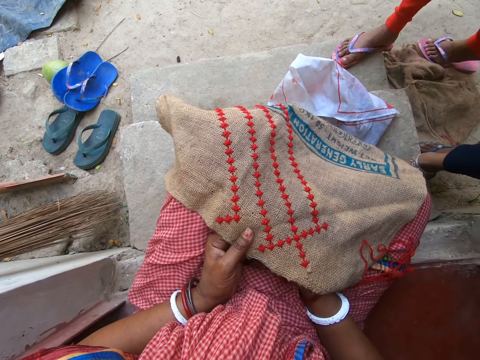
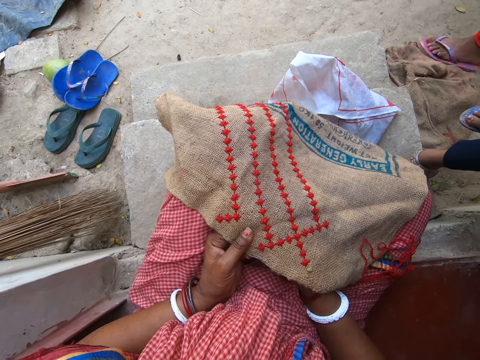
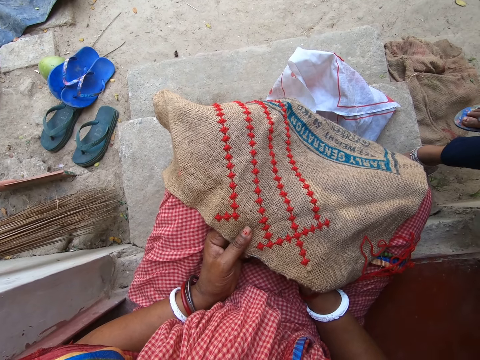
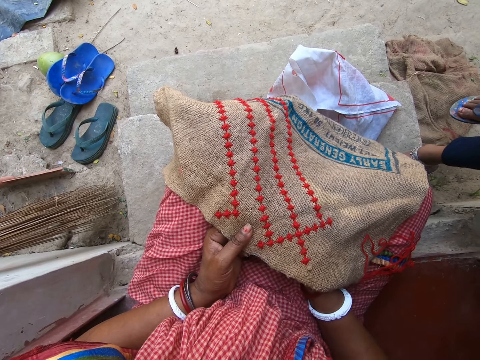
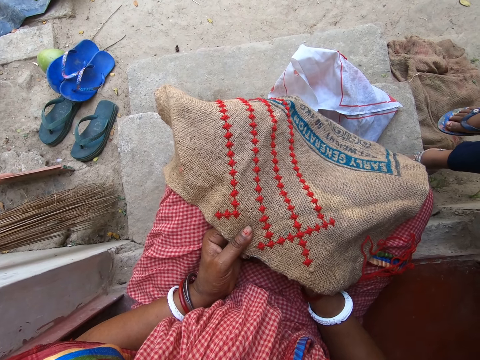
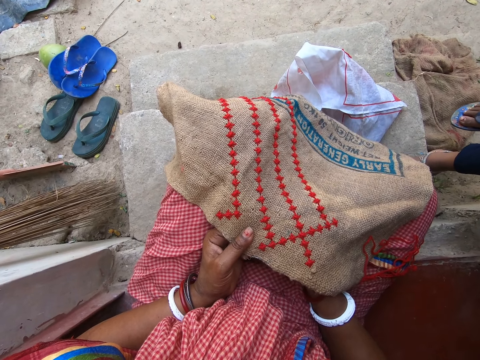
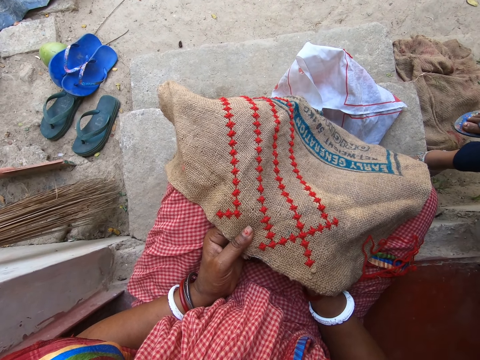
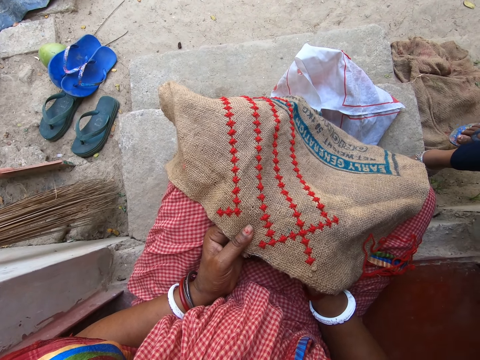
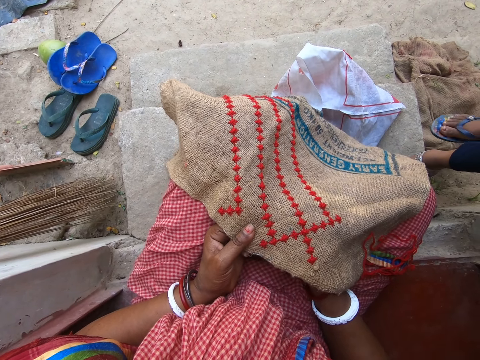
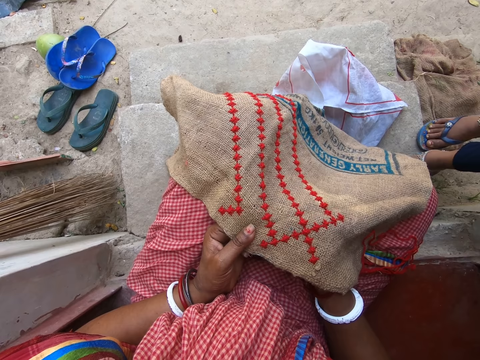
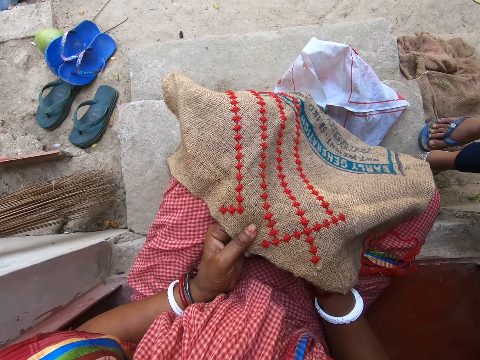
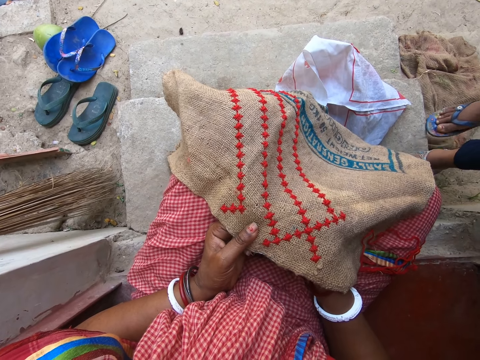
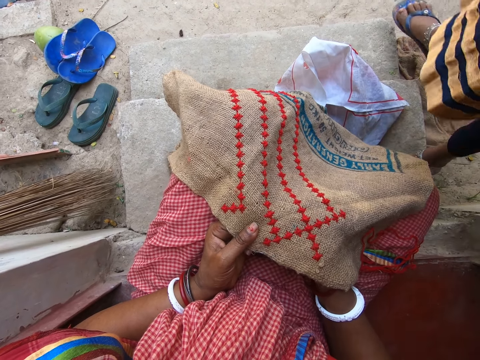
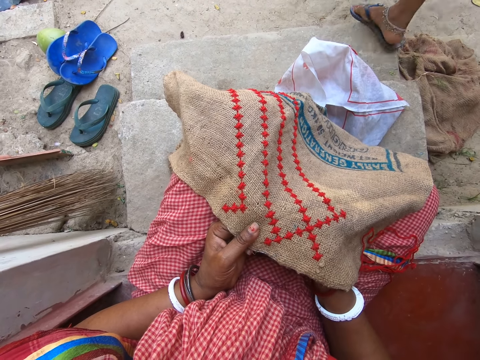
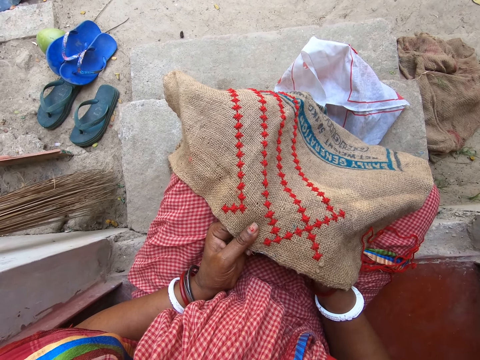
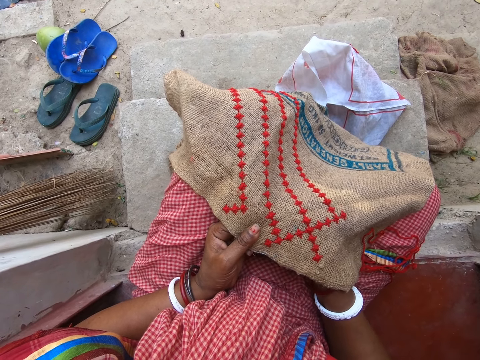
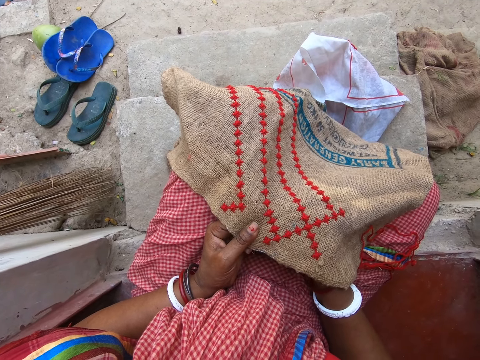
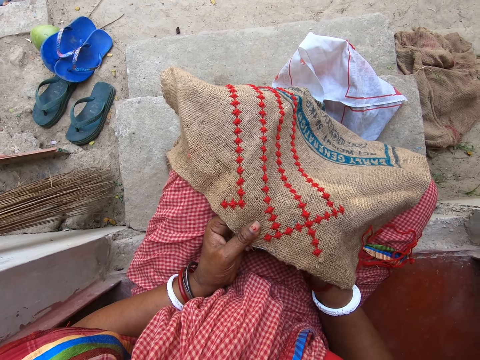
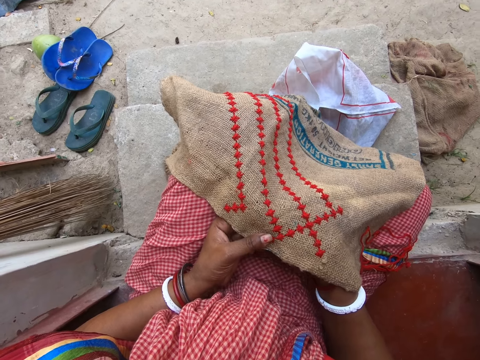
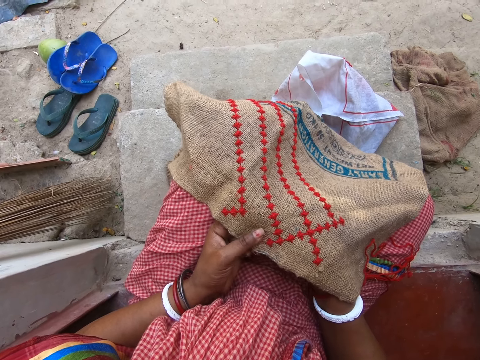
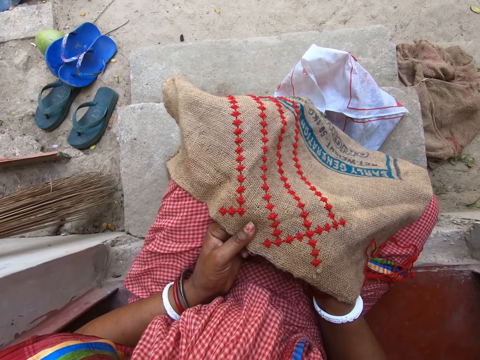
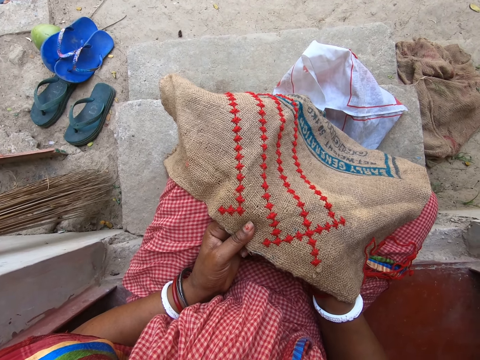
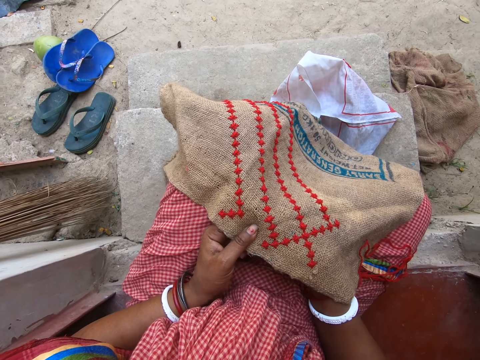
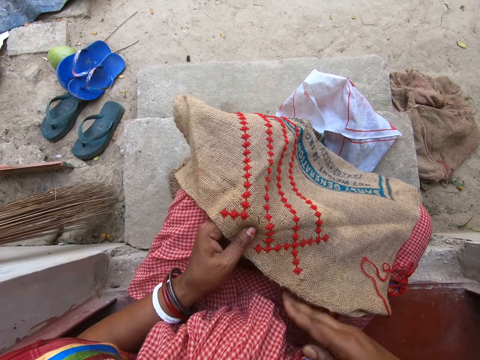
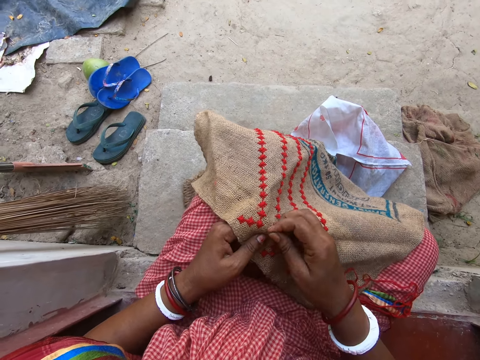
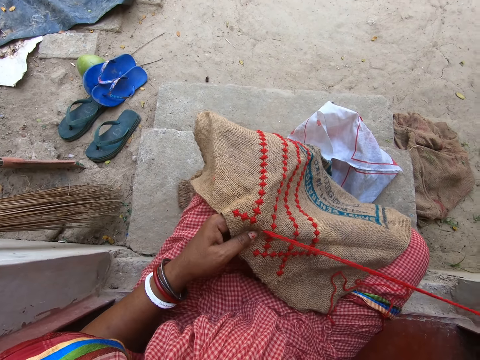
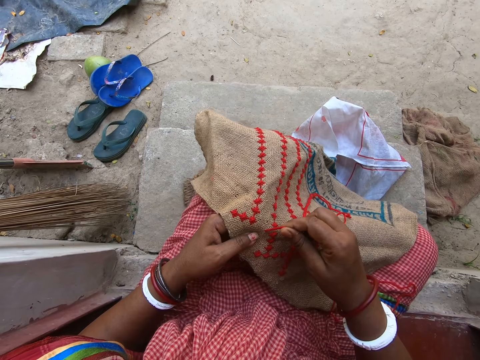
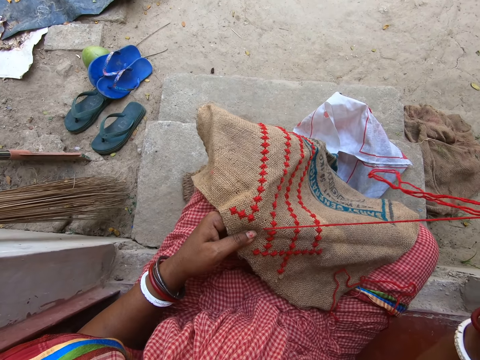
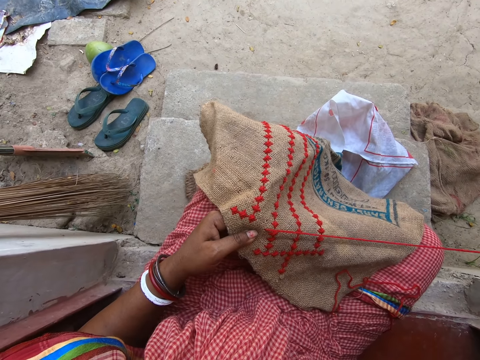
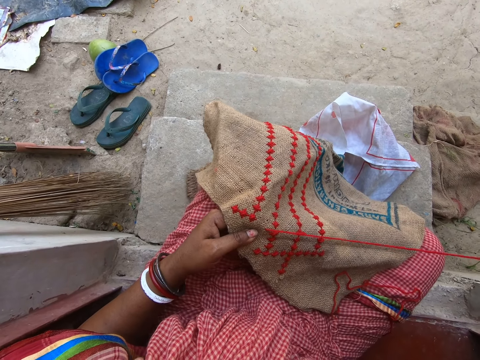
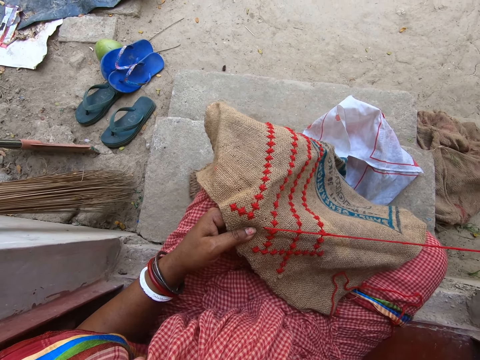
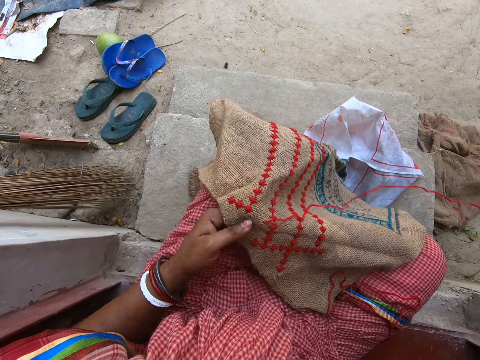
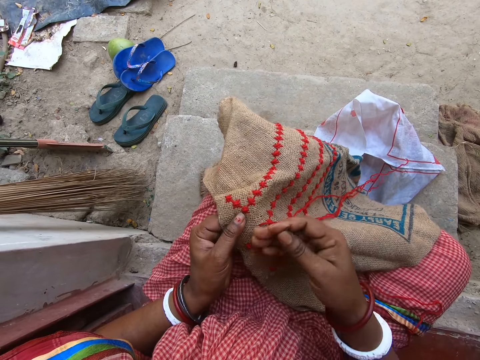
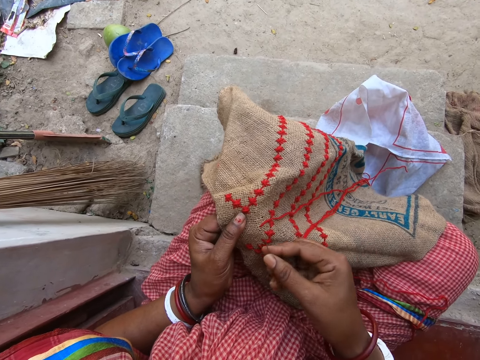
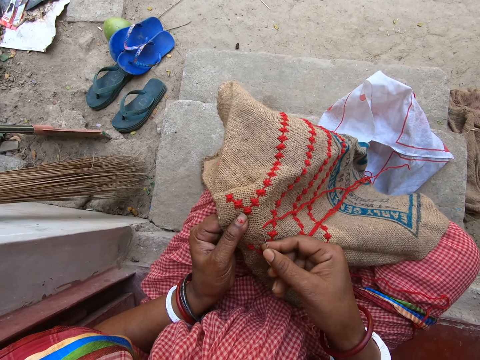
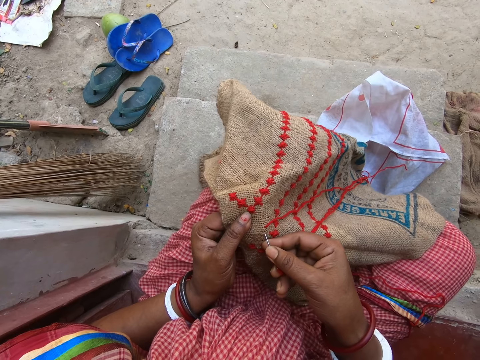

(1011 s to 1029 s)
The camera wearer stitches the sack cloth. She pulls the needle and thread from the embroidery with her right hand. She pulls the thread with her right hand. She wipes the embroidery with her right hand.

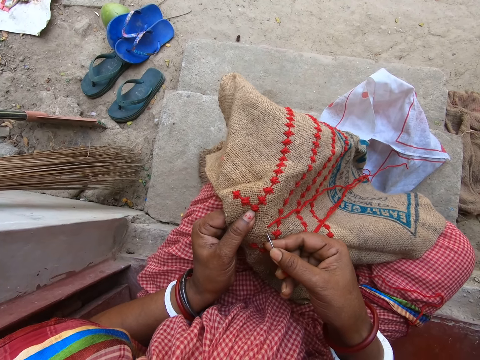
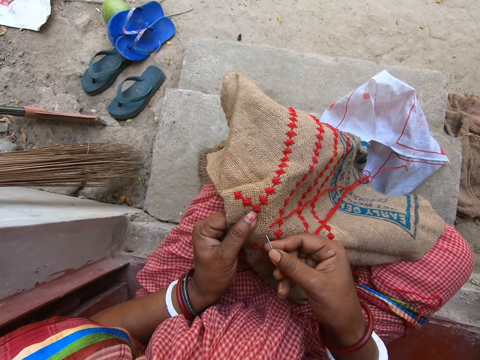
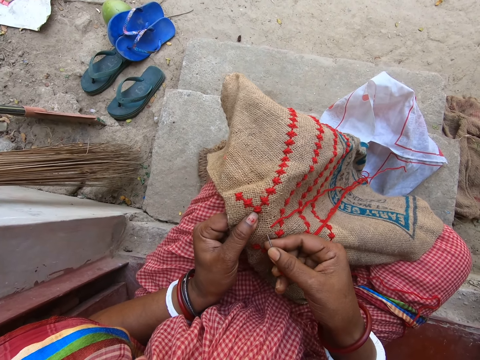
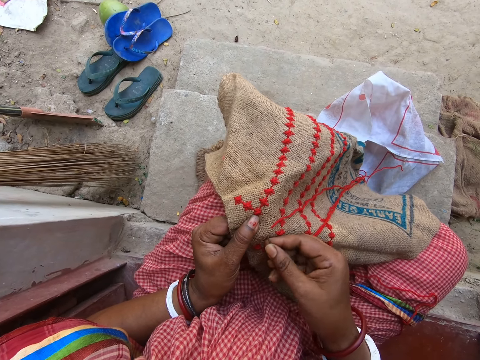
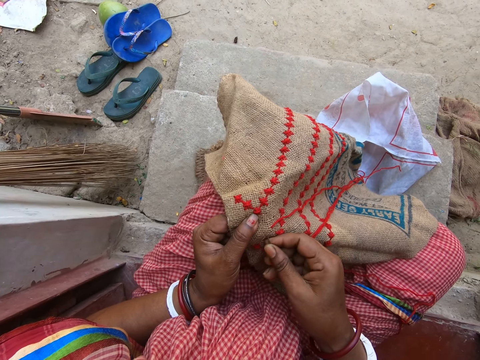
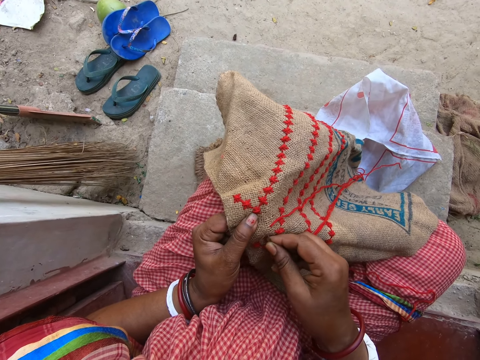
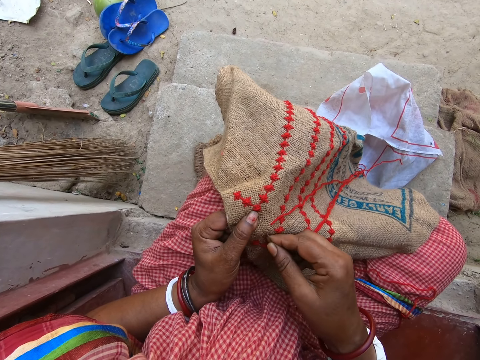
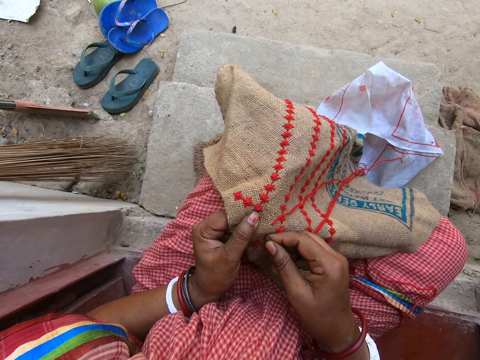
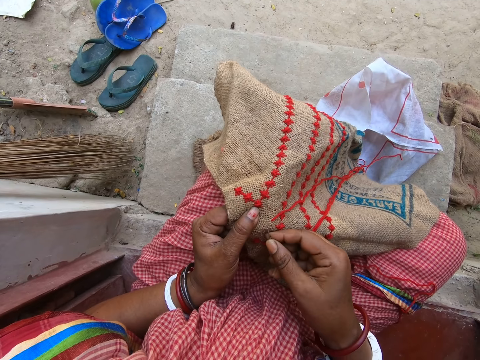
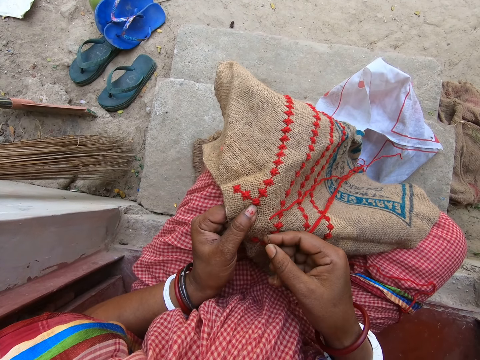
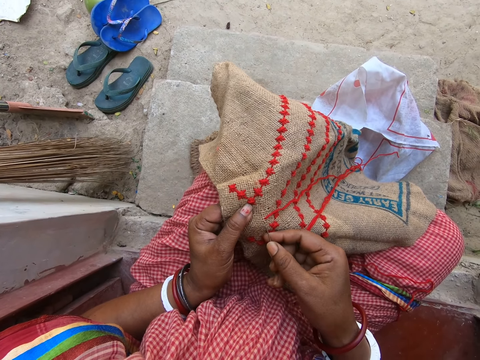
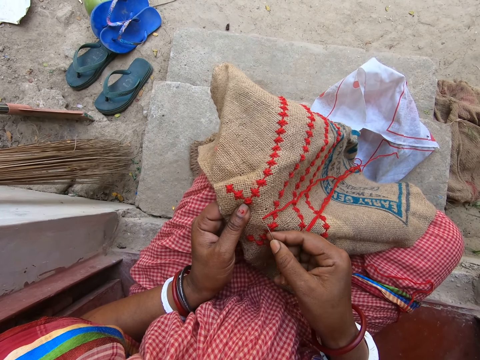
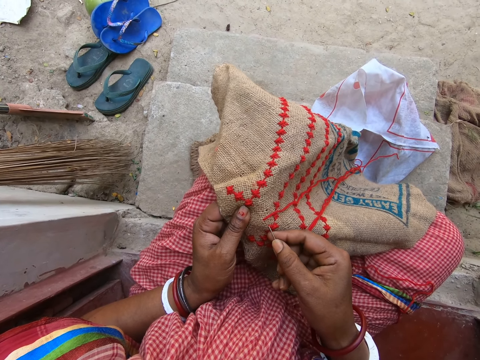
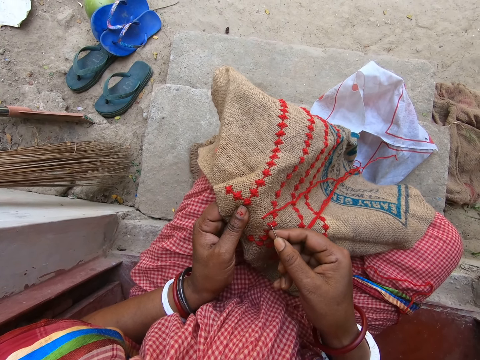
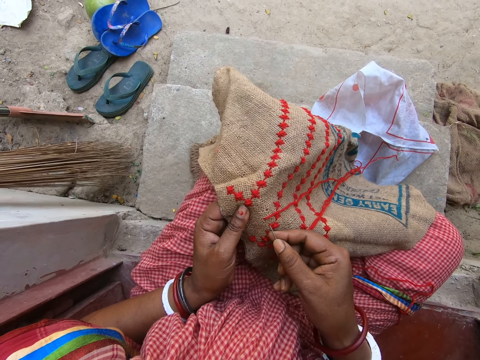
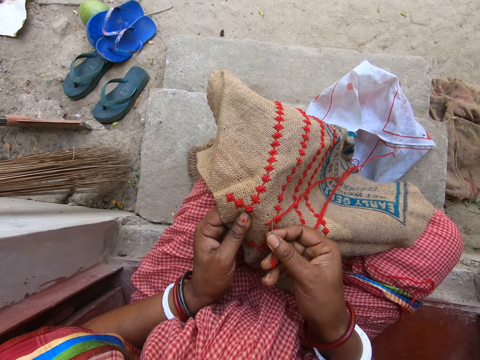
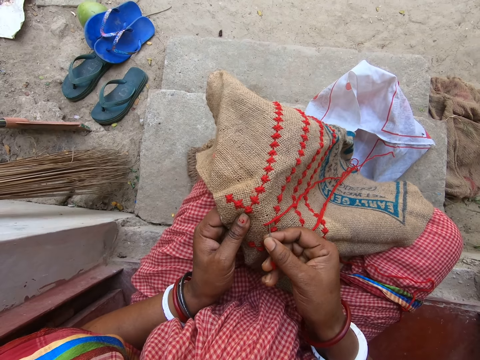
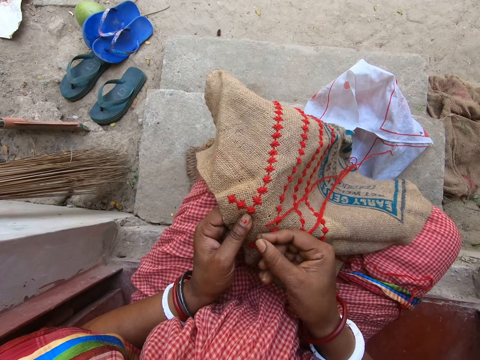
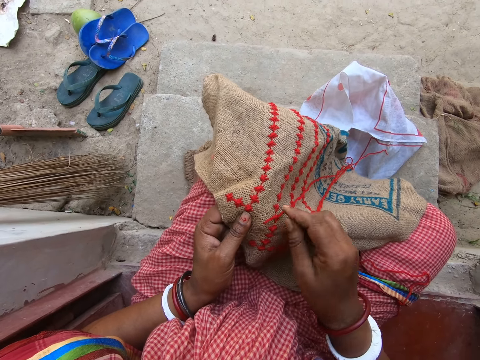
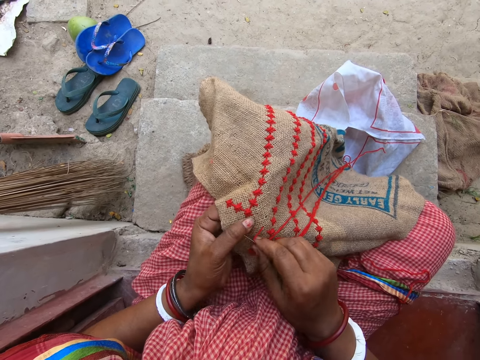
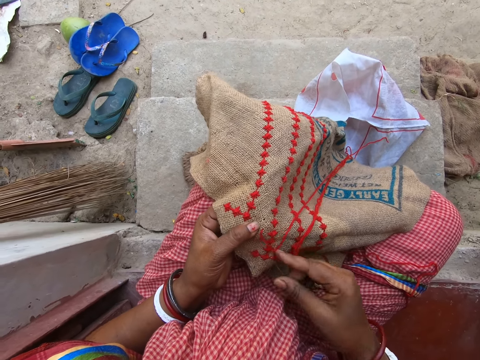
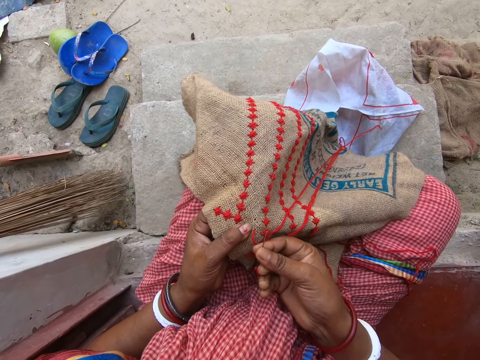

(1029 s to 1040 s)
The camera wearer inserts the needle in the embroidery with her right hand. She adjusts the thread with her right hand.
